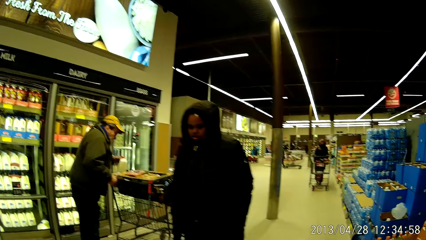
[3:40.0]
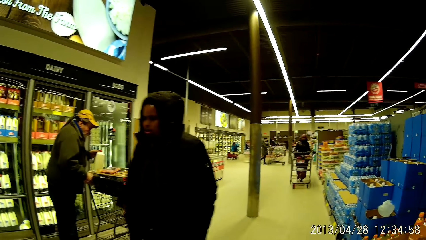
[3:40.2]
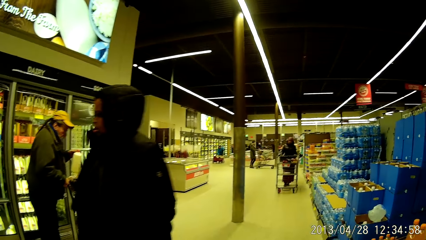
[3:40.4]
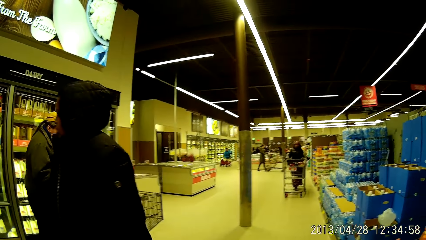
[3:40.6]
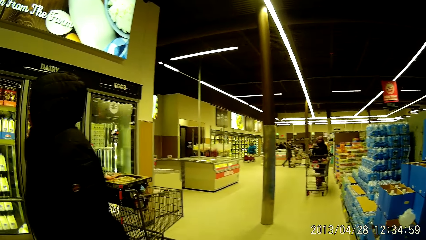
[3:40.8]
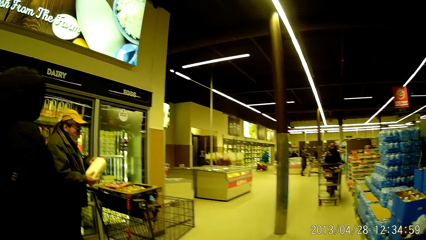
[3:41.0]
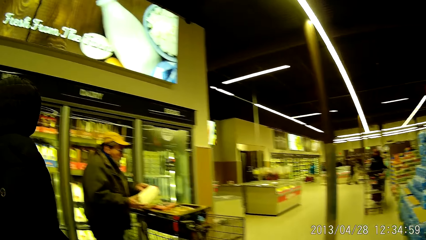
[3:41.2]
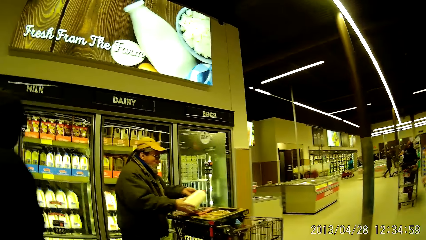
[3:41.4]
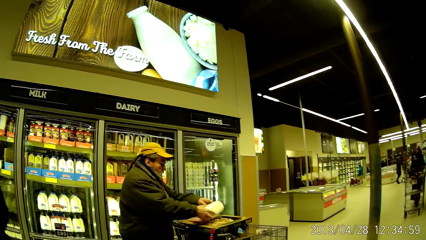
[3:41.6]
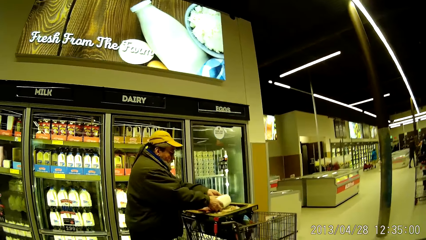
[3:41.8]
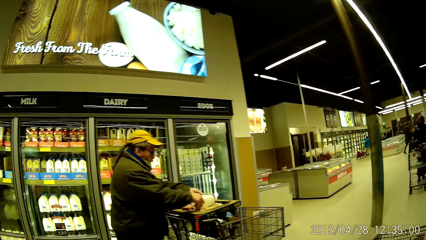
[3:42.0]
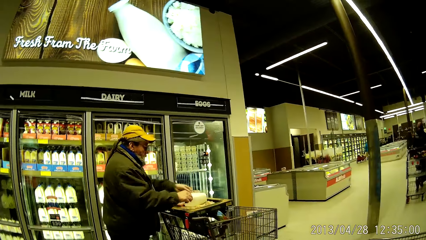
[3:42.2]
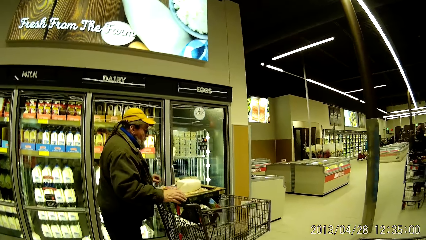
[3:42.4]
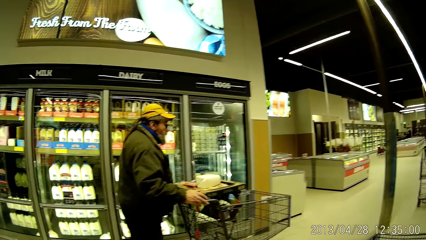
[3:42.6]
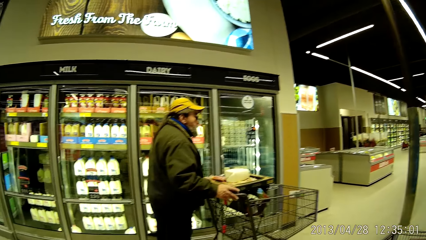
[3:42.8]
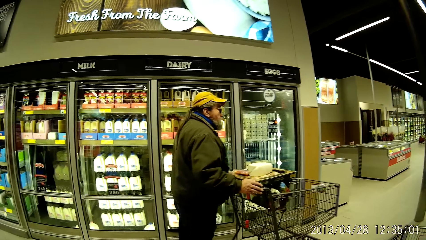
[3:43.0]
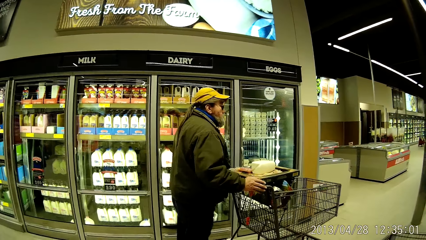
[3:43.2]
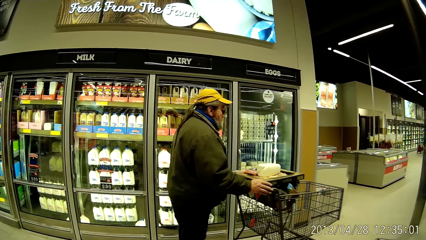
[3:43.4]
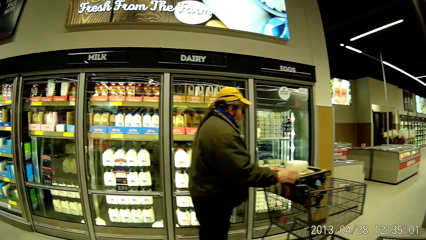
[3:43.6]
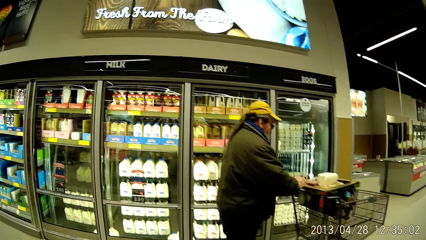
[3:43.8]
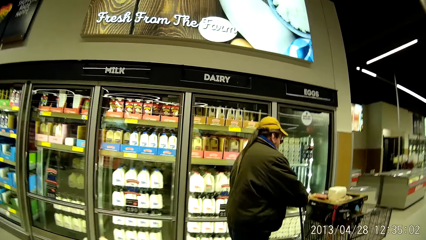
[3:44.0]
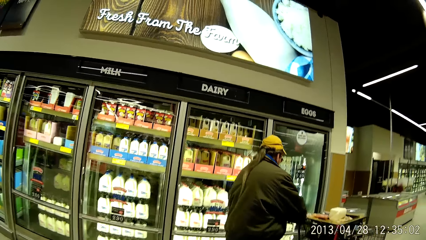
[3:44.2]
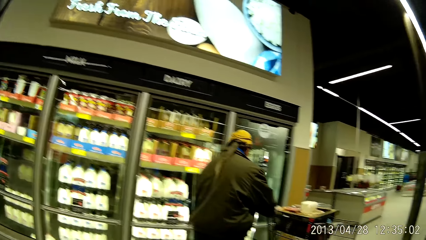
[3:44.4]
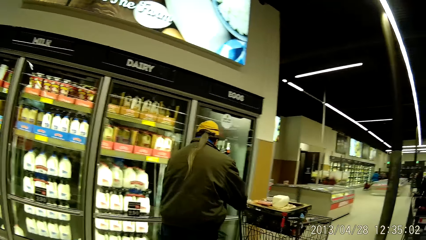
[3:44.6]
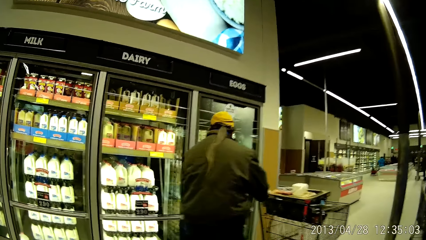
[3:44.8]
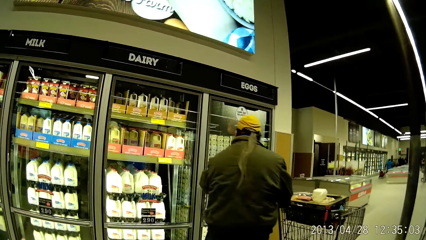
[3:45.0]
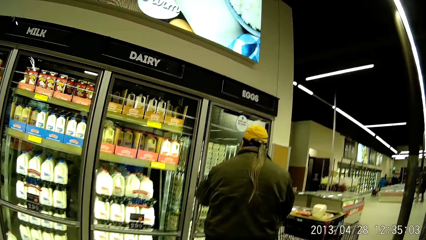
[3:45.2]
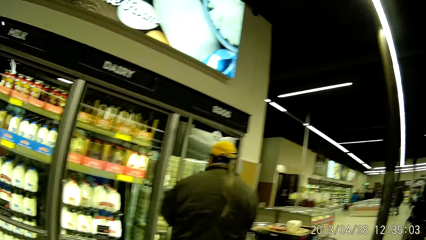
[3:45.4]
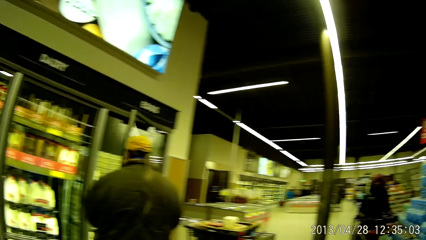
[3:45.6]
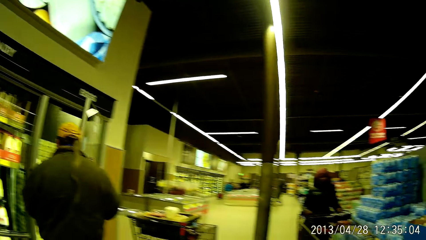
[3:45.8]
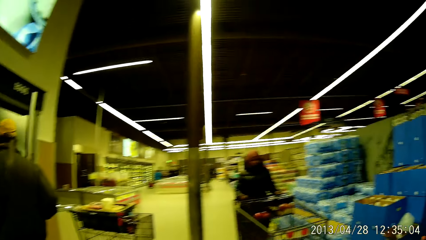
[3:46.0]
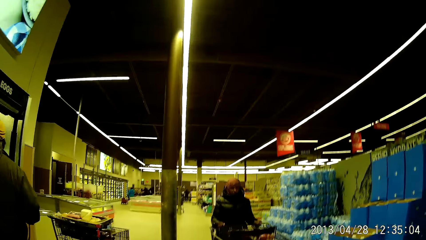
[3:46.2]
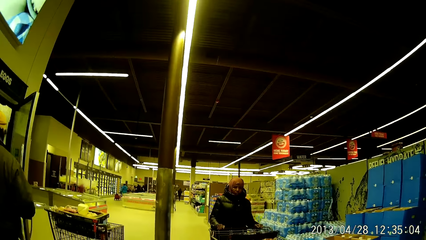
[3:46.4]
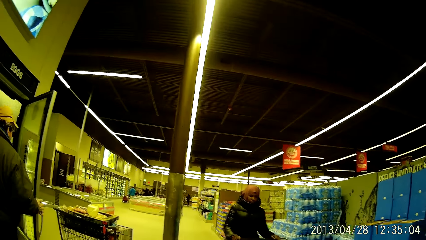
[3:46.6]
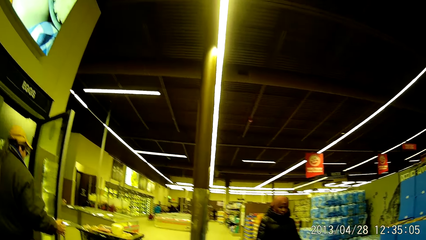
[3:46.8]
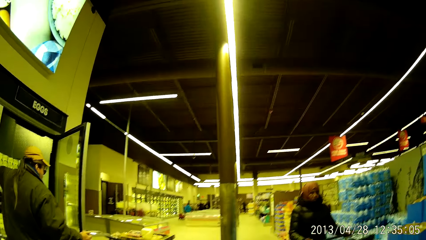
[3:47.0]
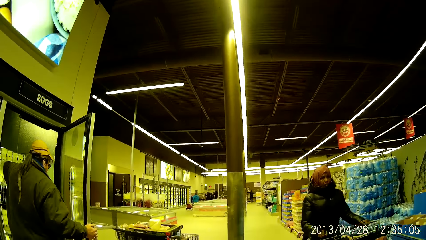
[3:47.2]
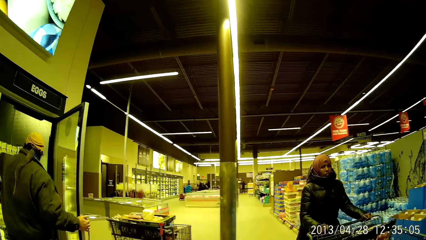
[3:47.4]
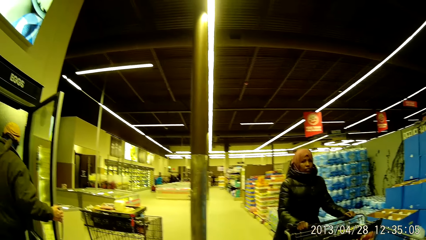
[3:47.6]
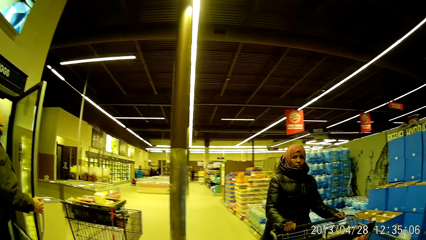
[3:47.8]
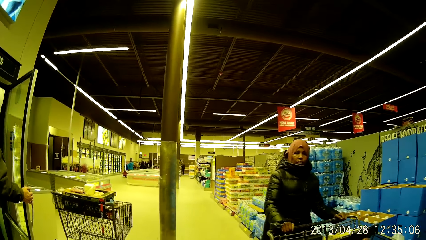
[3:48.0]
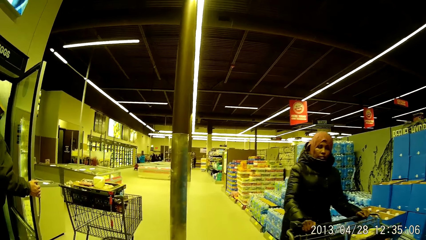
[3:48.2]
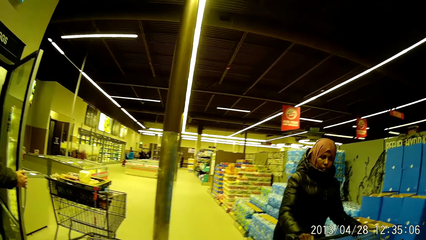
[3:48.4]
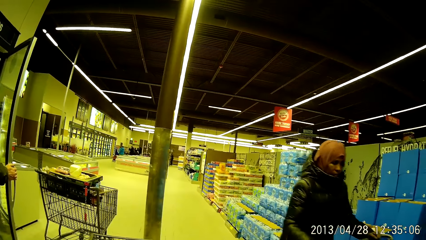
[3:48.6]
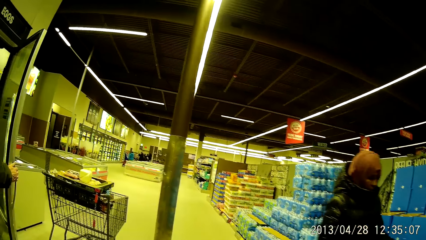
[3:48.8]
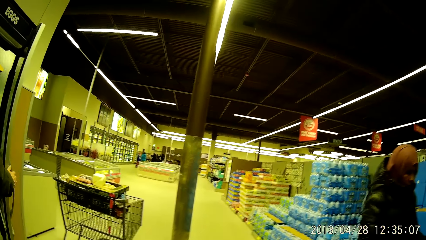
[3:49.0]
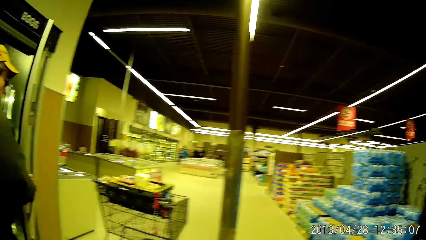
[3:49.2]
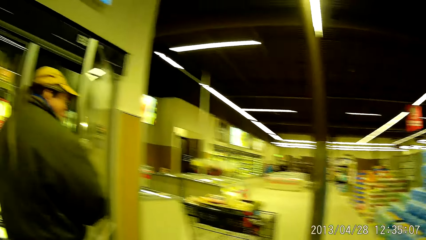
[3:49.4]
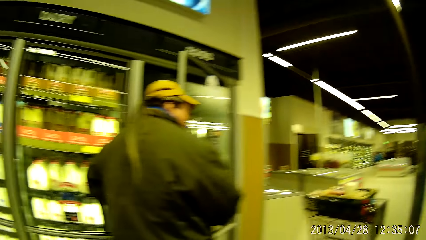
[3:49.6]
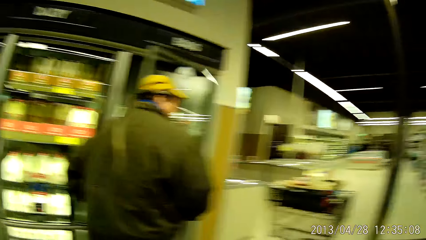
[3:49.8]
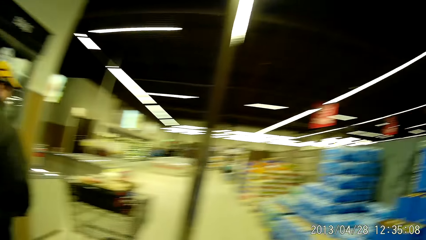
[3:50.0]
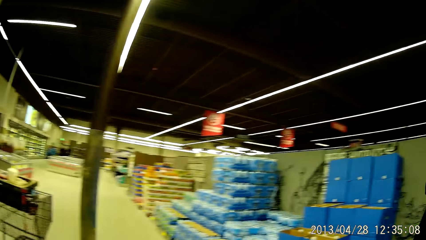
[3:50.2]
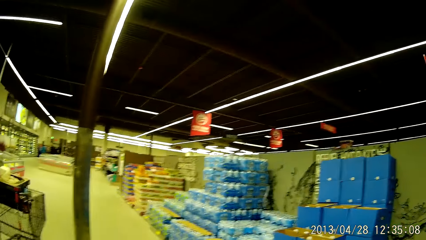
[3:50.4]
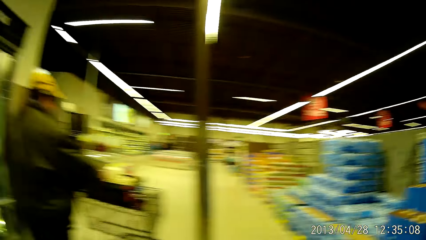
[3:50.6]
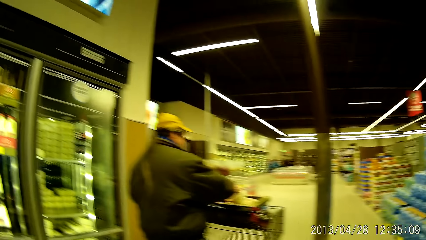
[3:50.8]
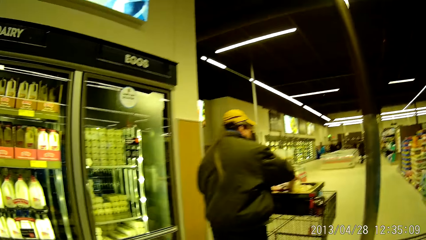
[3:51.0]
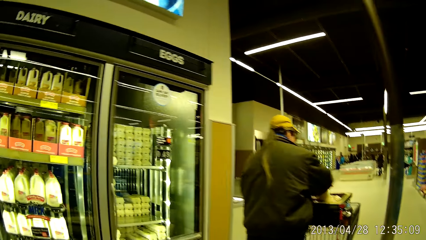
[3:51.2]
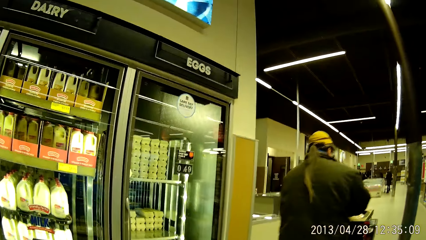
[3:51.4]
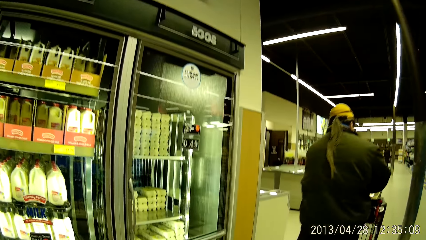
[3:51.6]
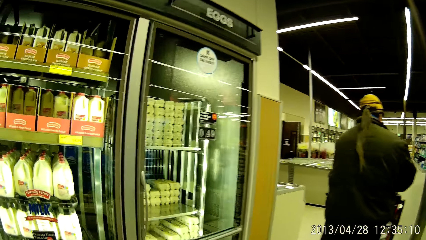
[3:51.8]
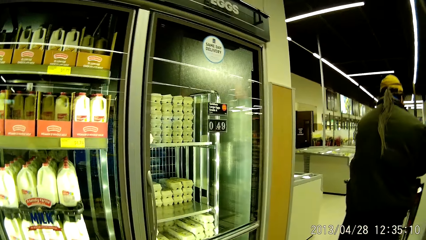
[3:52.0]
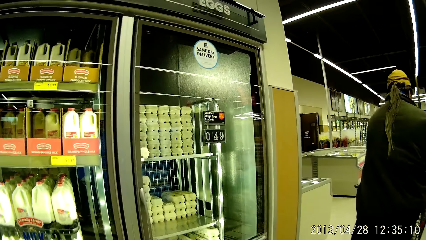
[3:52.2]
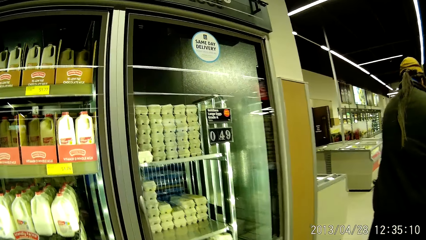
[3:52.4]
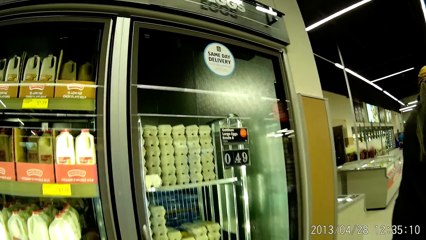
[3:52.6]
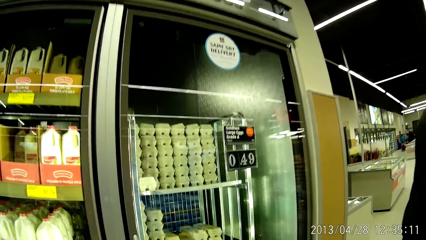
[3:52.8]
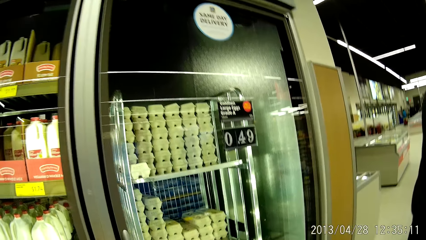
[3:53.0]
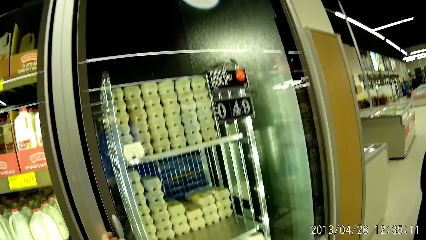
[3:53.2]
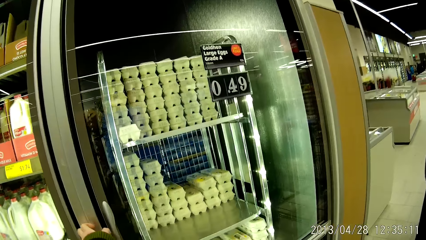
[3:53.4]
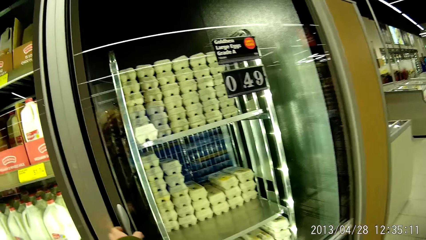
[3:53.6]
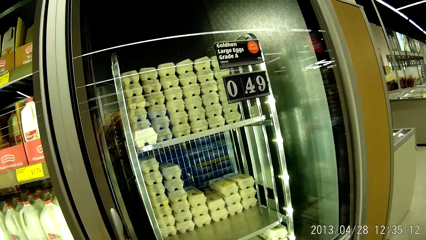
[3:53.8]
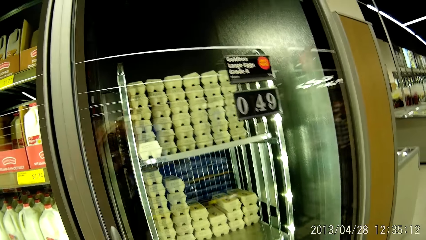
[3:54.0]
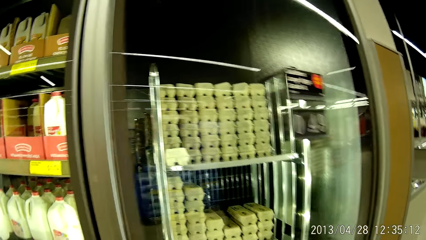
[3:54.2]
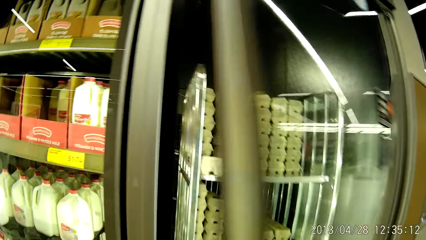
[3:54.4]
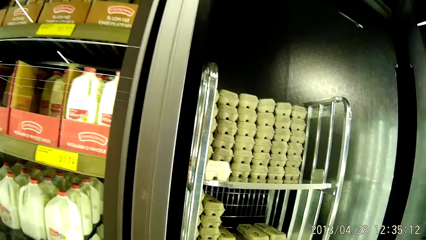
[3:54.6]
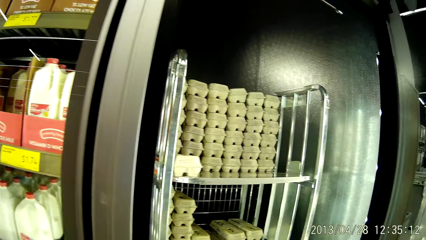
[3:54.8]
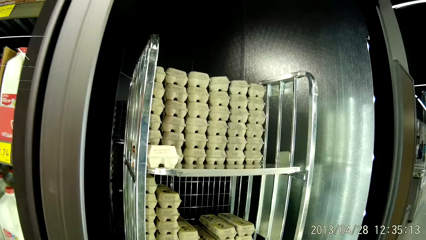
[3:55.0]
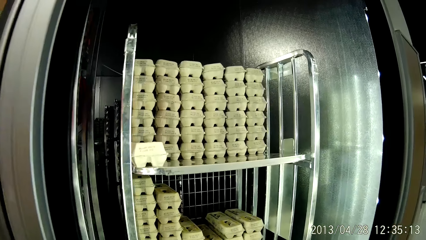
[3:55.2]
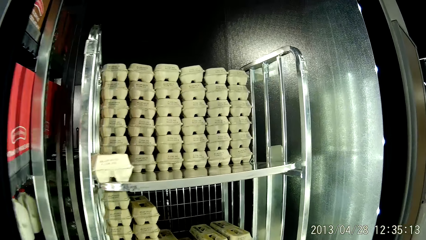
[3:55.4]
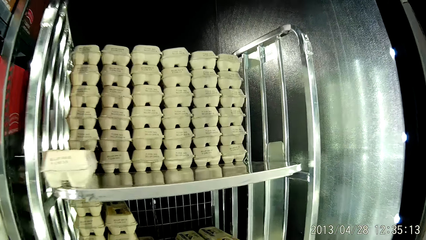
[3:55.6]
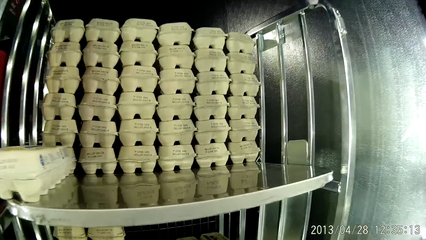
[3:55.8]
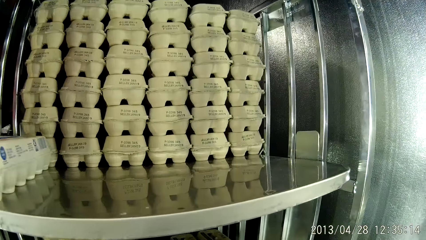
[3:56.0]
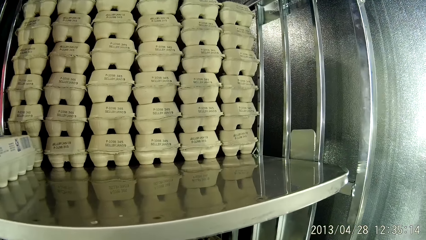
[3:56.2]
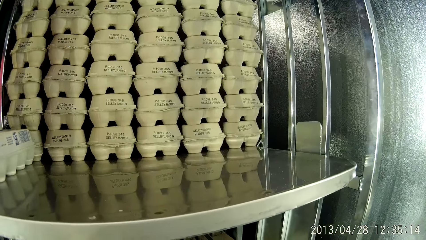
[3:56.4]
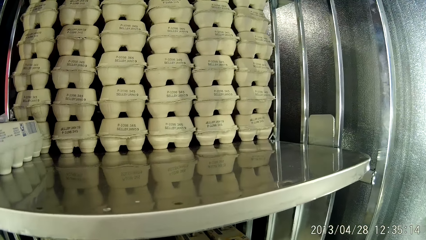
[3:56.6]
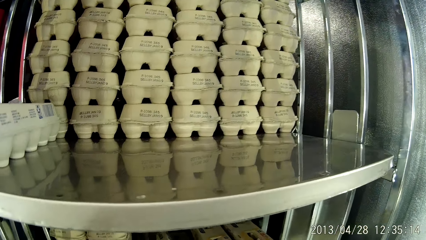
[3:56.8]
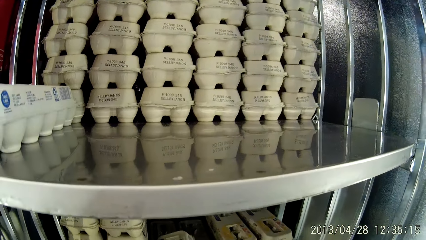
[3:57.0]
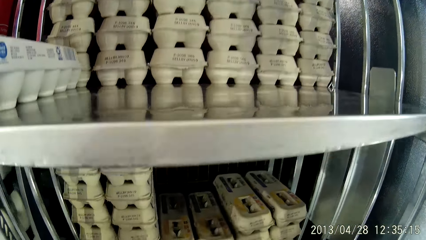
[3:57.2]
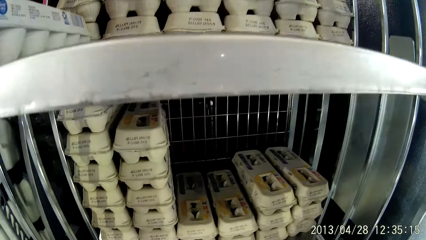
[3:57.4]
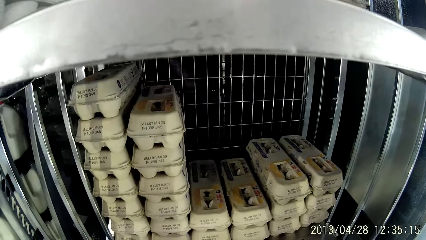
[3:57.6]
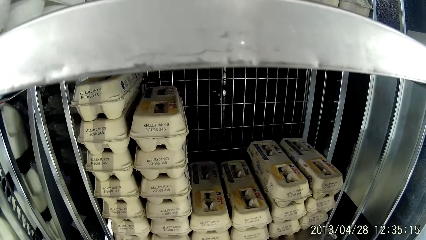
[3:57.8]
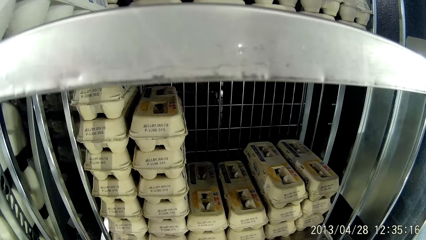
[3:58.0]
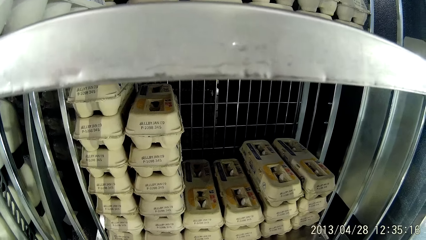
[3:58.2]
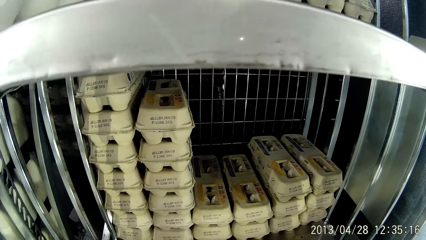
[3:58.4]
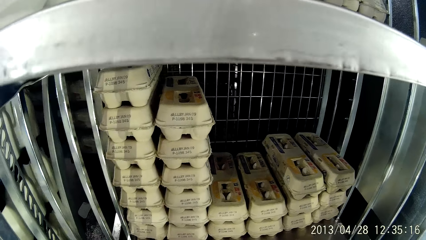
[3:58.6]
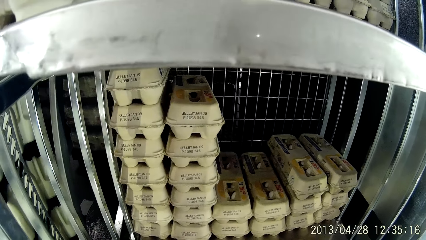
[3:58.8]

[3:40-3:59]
The camera wearer walks around the supermarket pushing the trolley. She looks at a man. The camera wearer looks at the foods in the shelves. She looks around the supermarket. She opens another refrigerator. She picks up a carton of eggs with her right hand.
